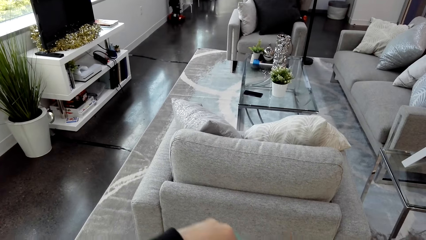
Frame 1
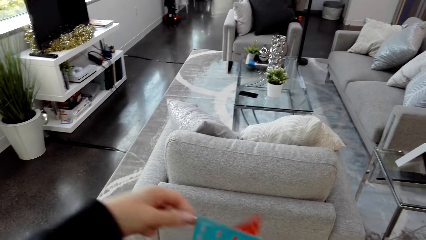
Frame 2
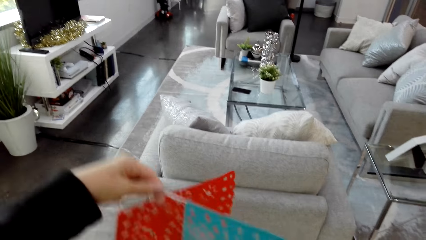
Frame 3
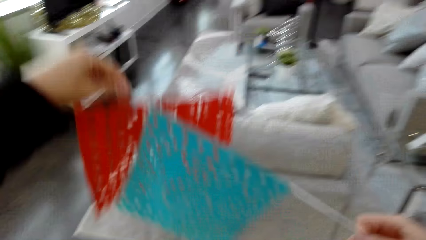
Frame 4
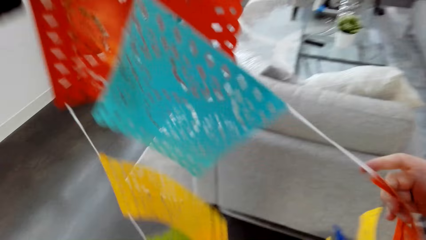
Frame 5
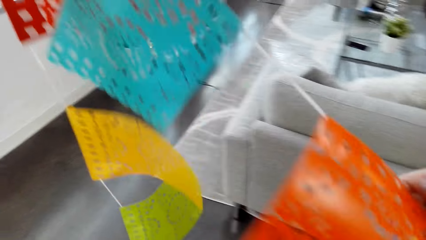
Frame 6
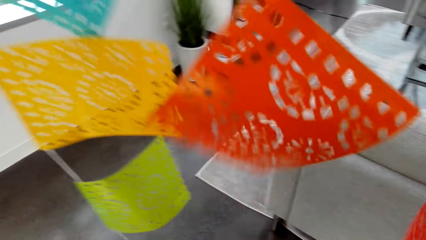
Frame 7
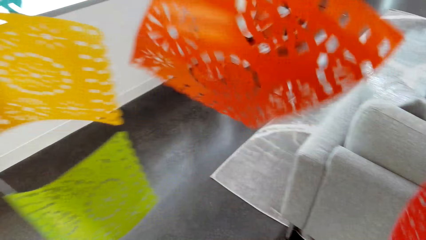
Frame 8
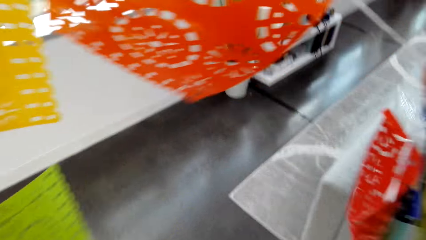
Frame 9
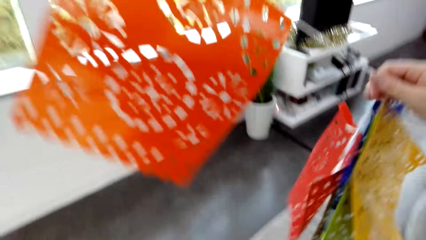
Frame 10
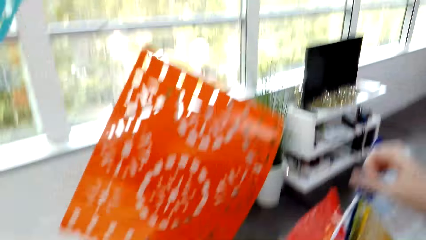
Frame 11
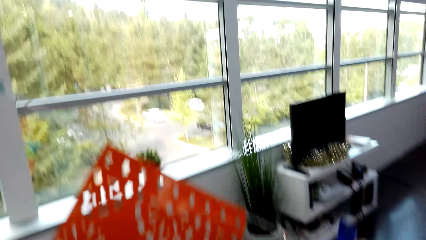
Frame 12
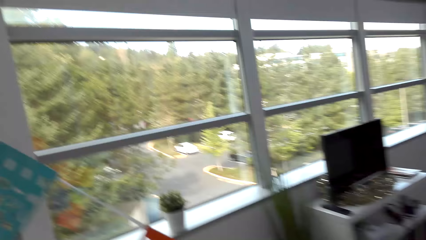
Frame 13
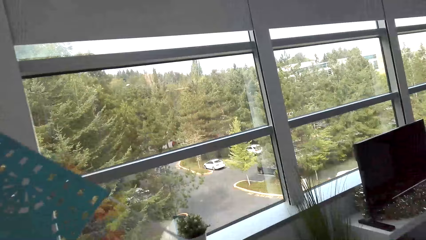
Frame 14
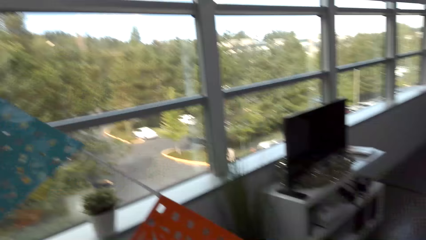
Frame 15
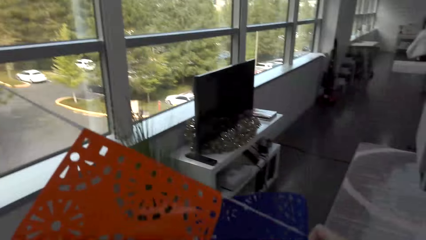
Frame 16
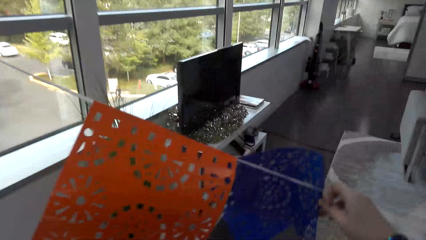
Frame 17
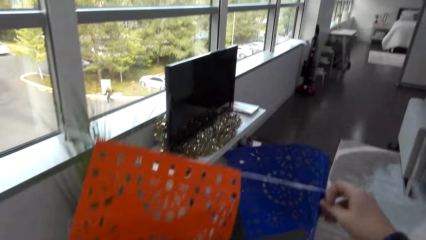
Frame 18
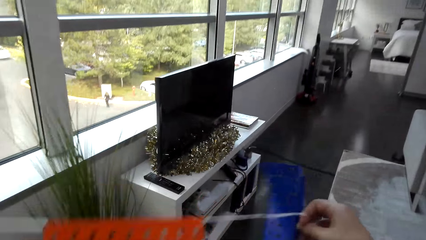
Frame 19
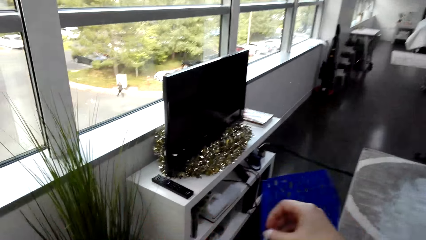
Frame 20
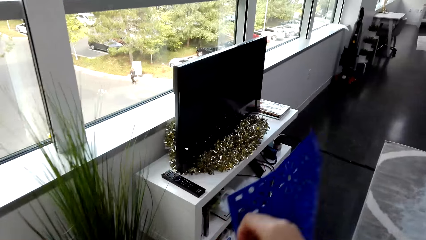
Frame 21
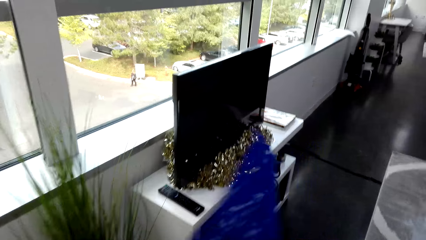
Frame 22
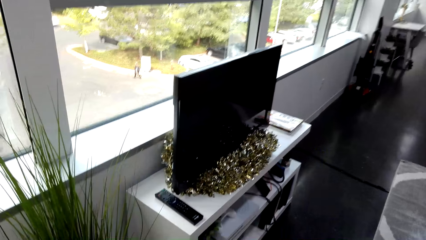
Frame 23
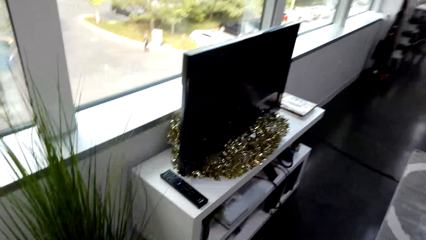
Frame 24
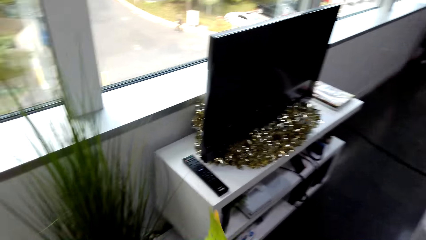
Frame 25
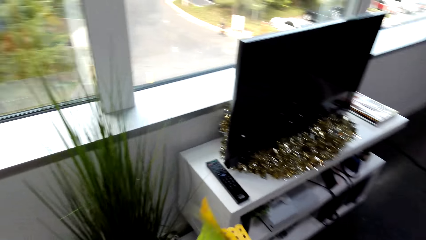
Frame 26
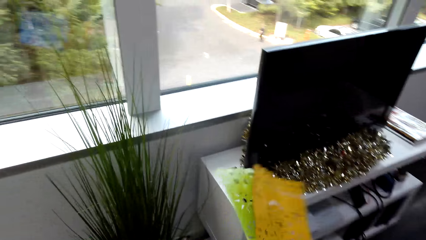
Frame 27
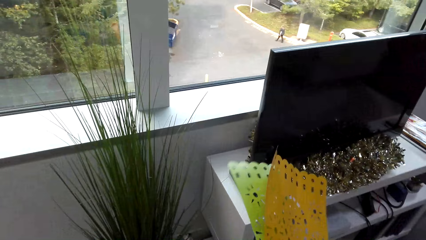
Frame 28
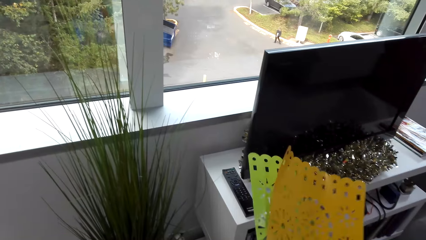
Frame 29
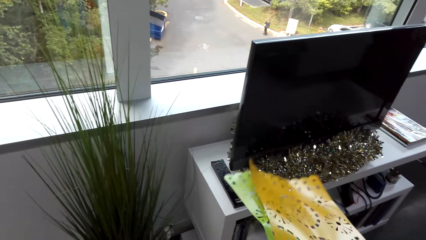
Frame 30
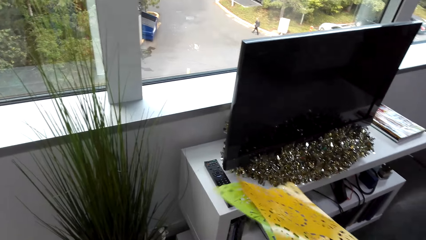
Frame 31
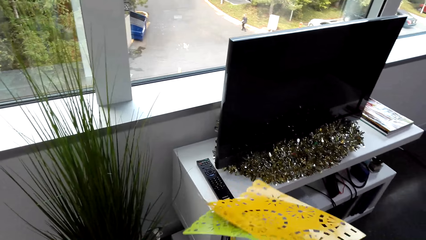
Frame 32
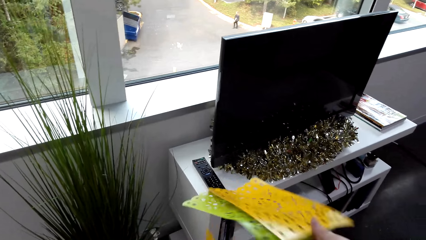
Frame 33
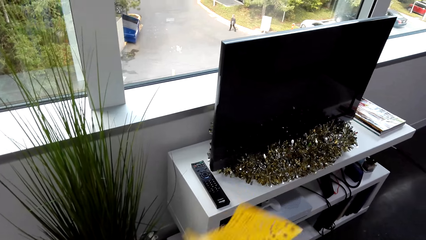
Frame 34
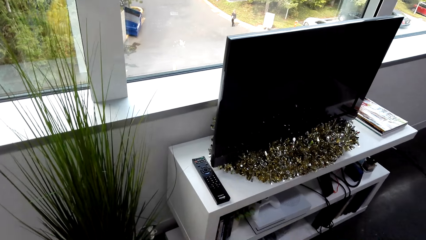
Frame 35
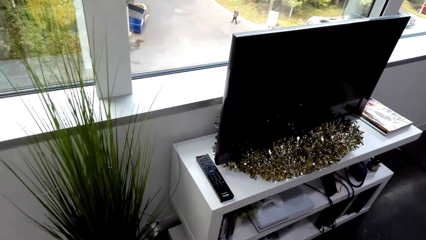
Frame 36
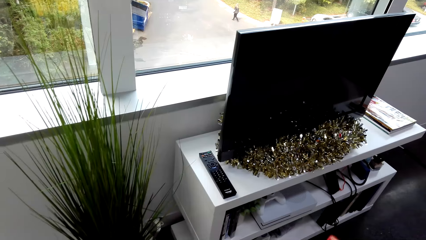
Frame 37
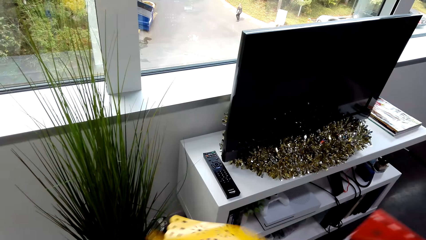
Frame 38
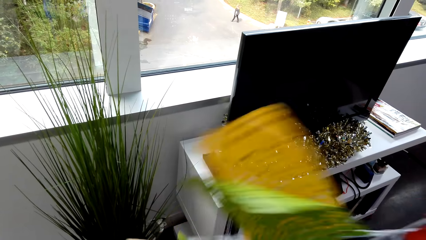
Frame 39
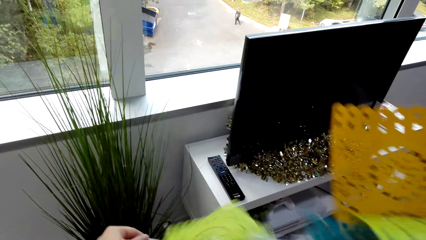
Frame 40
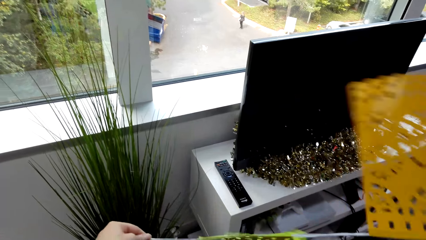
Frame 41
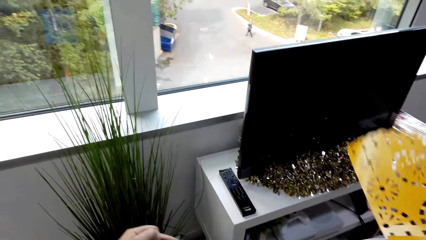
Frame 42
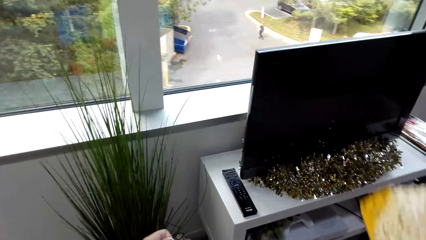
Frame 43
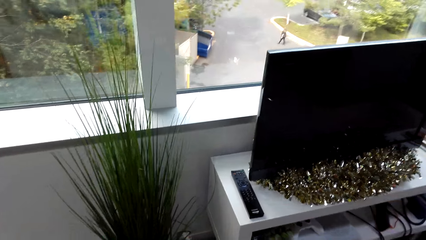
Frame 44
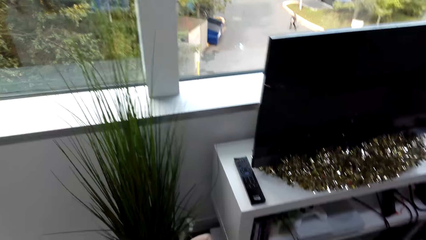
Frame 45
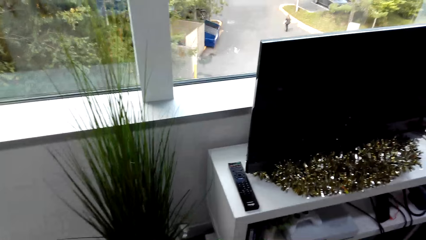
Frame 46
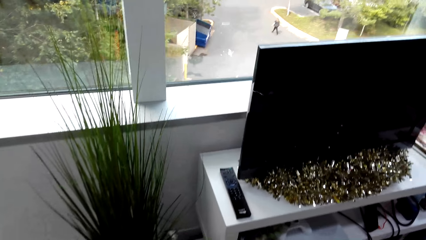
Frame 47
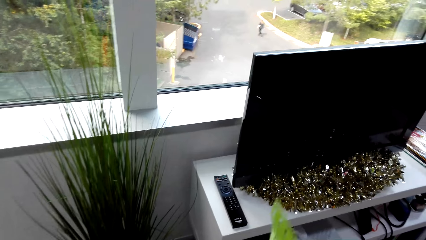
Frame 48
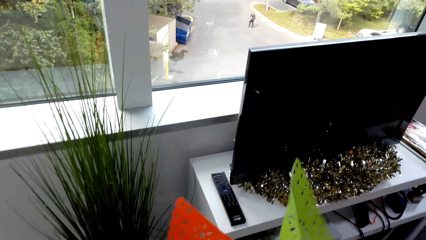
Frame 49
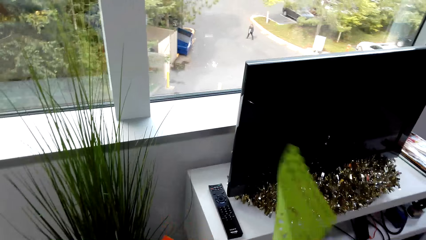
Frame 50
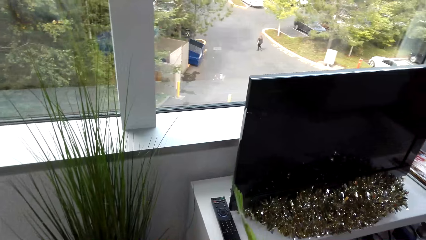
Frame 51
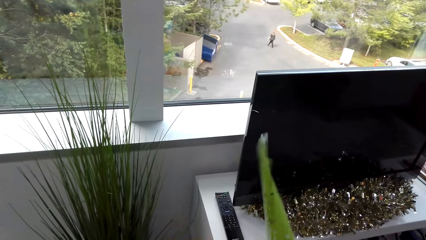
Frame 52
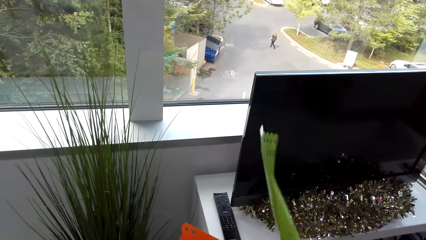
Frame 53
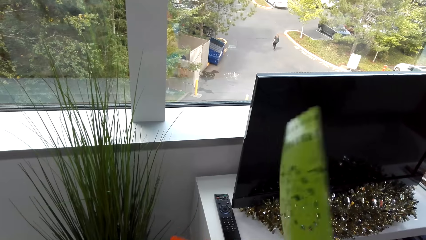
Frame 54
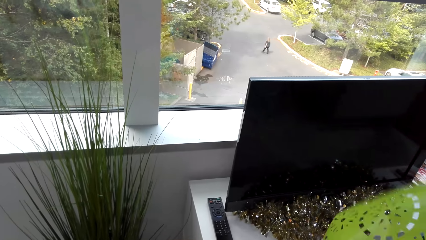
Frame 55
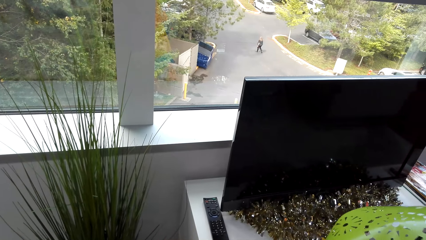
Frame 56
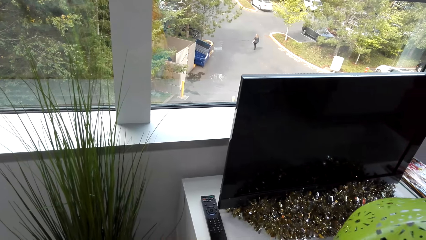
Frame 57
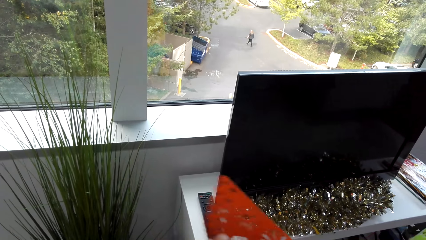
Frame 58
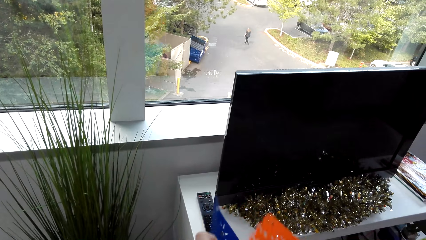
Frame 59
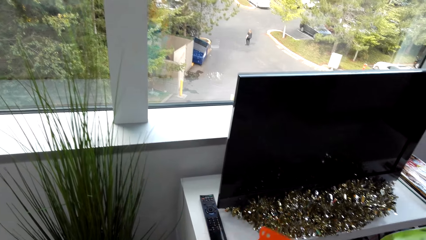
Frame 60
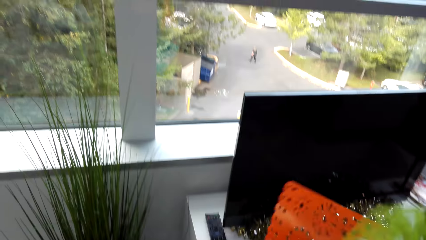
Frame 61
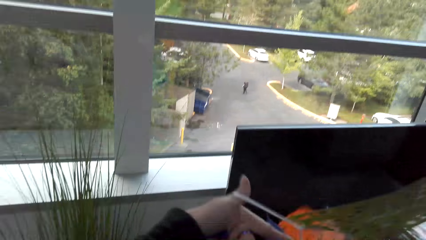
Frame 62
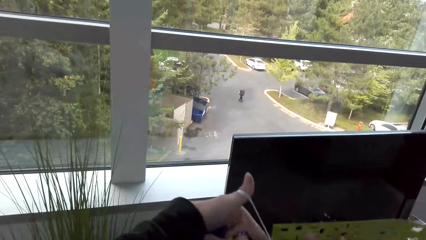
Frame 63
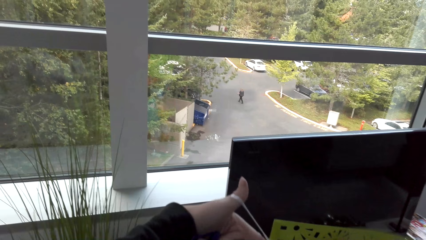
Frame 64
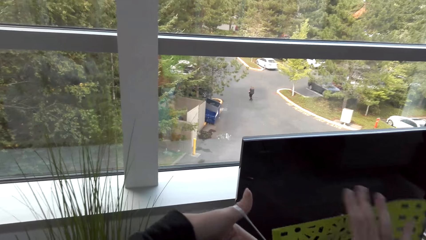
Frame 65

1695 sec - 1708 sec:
The camera wearer straightens the party decorations. They look around the room. They walk around the room. They untangle the party decorations.

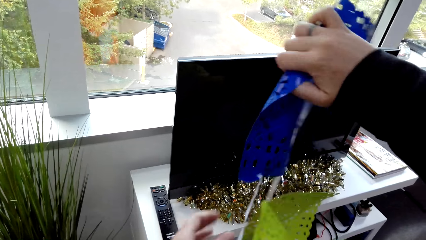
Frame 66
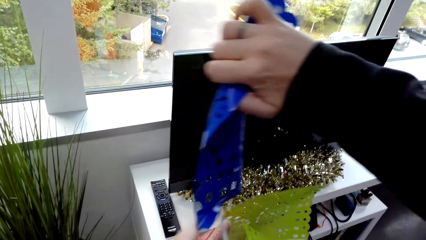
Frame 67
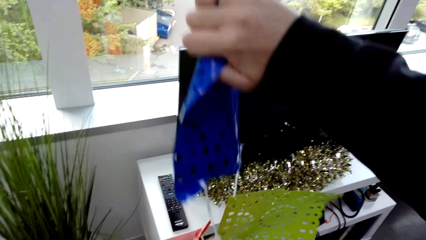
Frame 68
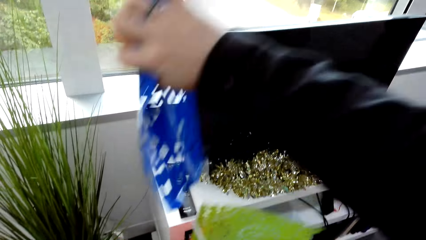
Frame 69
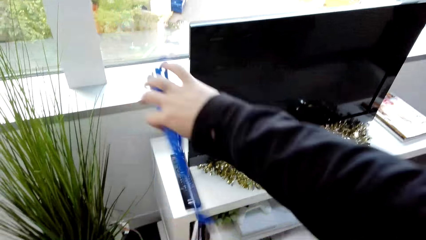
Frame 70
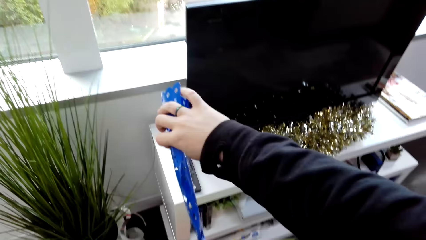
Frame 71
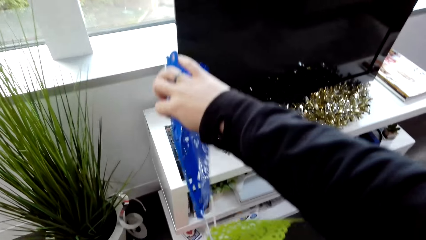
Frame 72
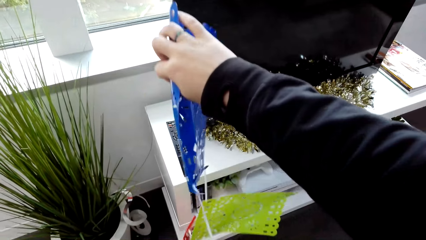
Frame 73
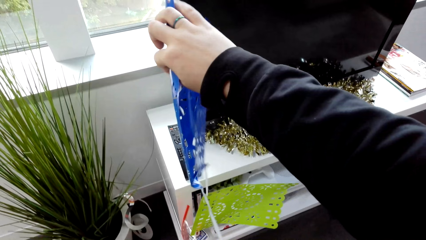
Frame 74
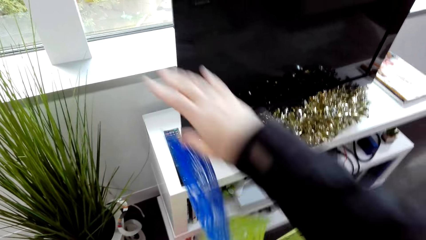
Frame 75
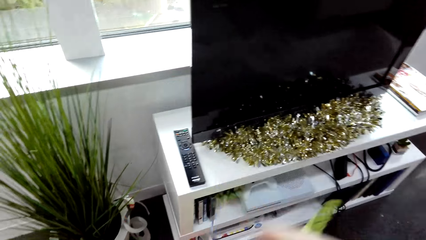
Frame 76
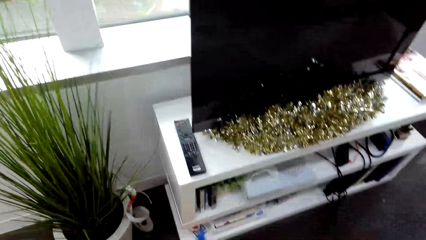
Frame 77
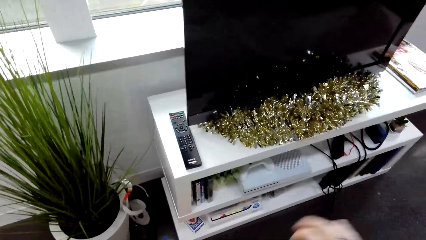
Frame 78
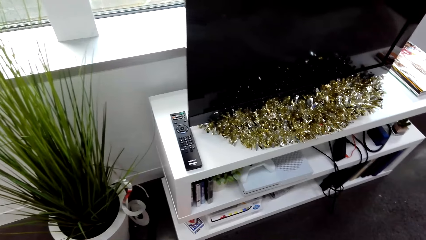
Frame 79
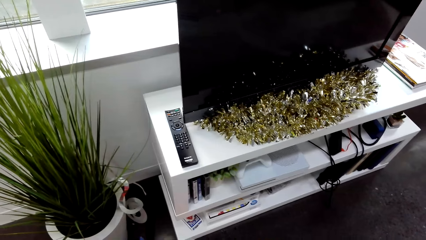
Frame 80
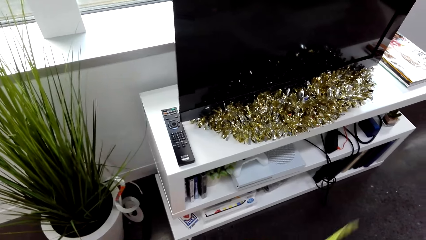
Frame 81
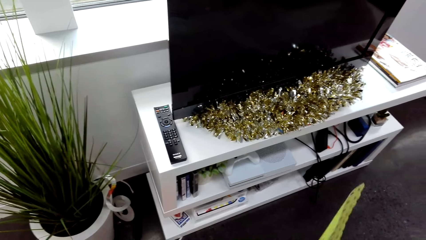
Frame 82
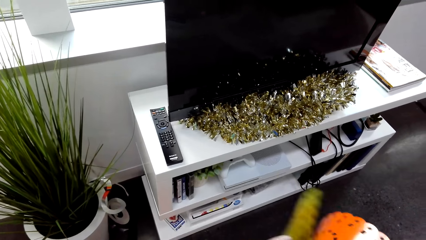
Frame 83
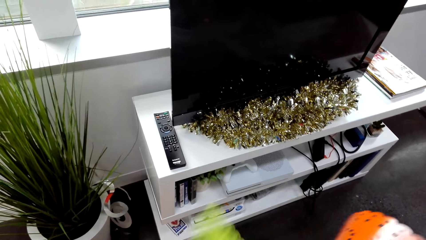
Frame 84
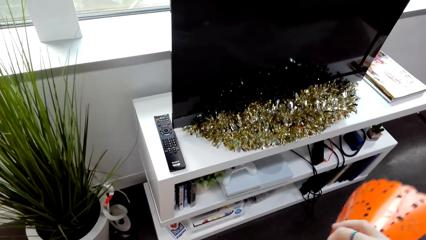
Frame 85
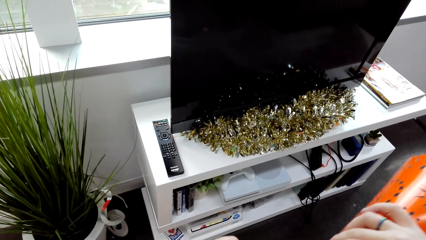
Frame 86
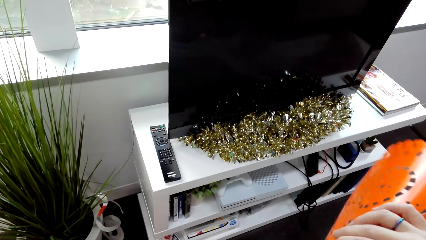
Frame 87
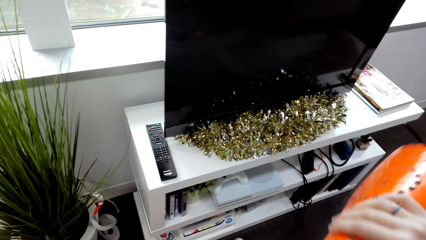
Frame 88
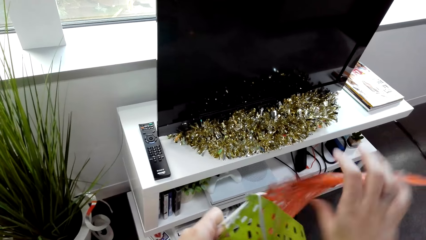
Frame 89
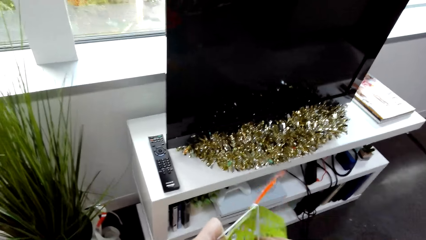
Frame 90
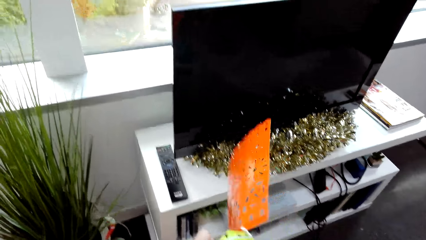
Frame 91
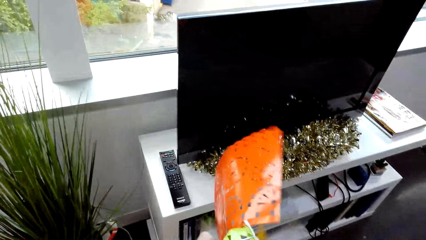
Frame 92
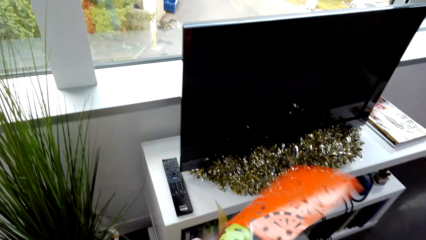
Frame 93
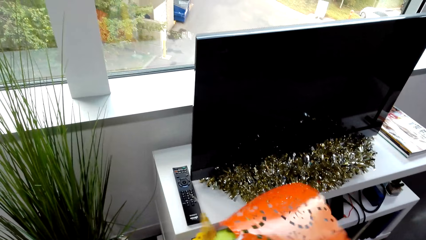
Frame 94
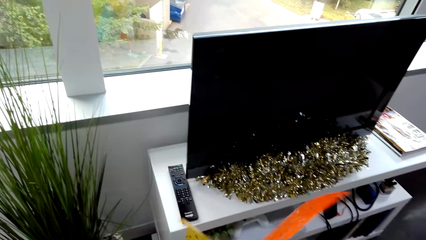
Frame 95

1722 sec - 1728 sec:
The camera wearer adjusts the dining table pads on the floor.
